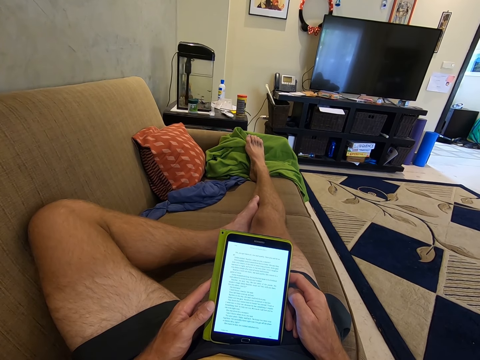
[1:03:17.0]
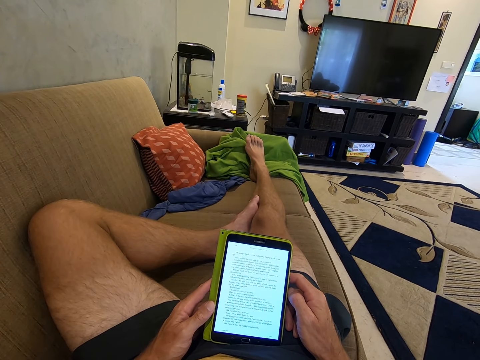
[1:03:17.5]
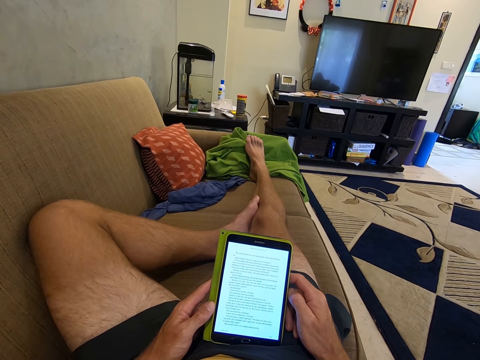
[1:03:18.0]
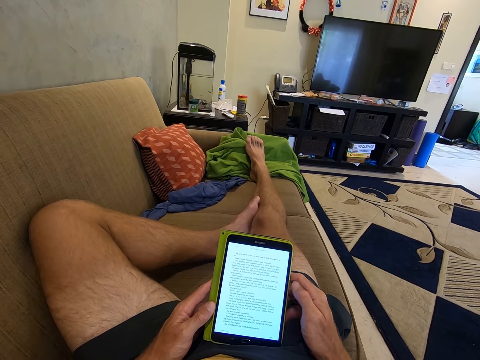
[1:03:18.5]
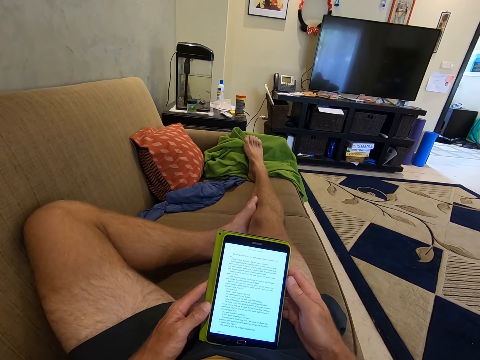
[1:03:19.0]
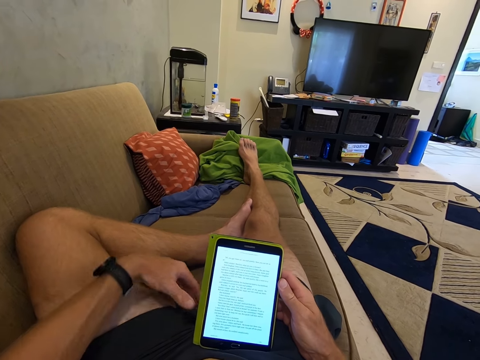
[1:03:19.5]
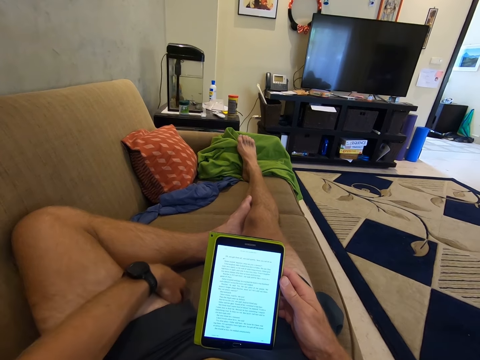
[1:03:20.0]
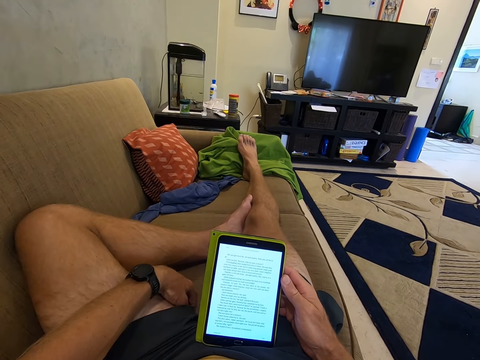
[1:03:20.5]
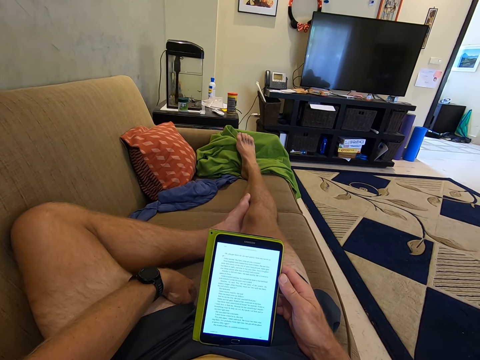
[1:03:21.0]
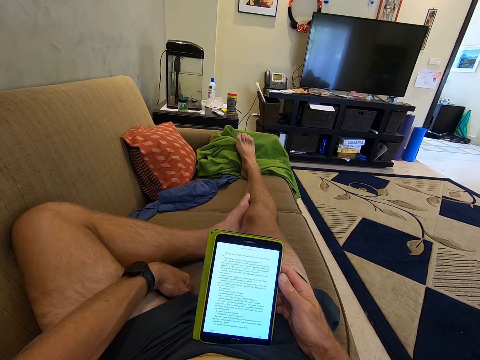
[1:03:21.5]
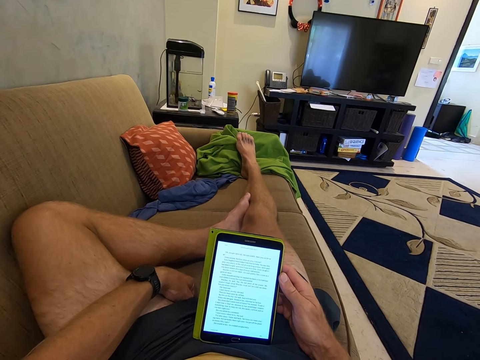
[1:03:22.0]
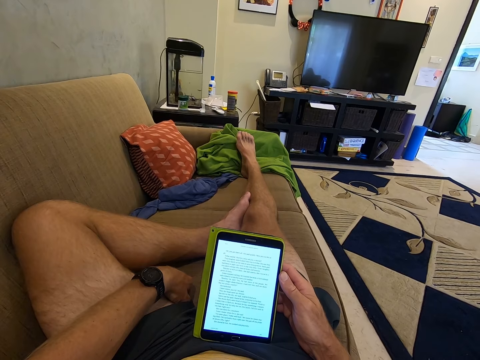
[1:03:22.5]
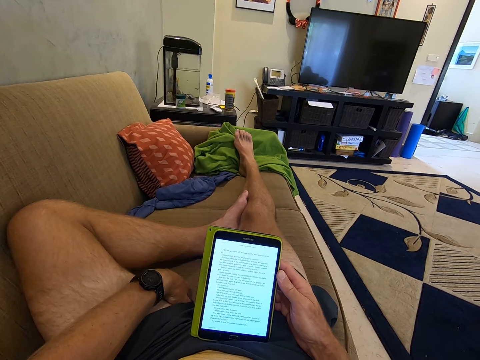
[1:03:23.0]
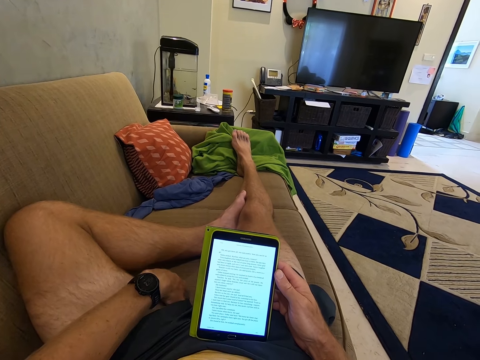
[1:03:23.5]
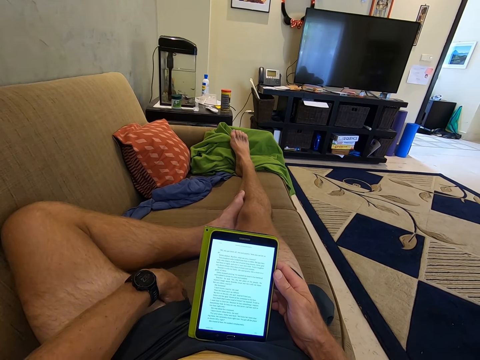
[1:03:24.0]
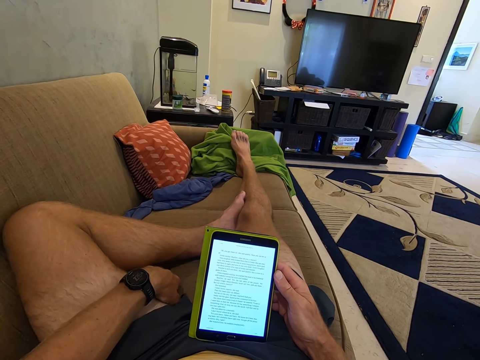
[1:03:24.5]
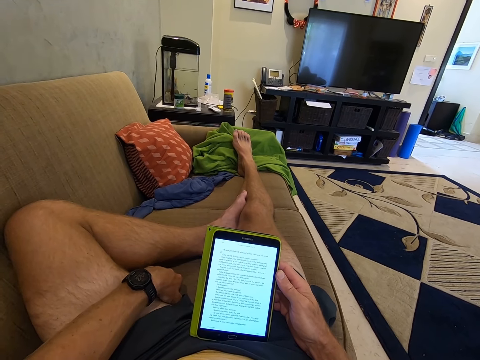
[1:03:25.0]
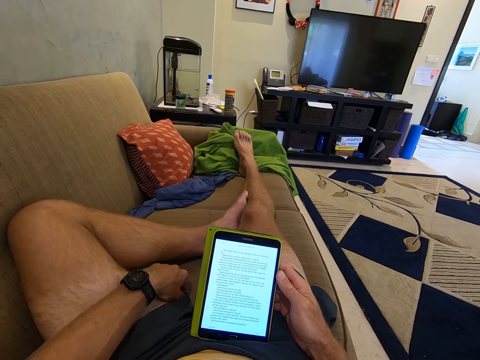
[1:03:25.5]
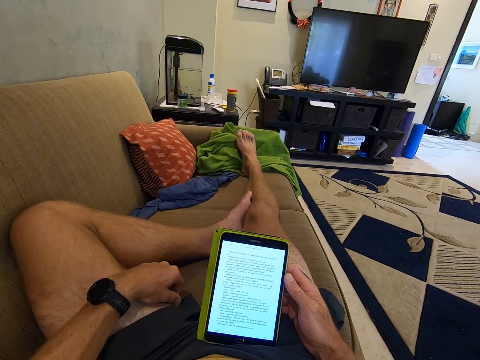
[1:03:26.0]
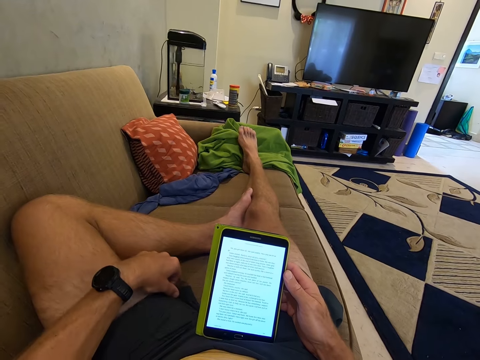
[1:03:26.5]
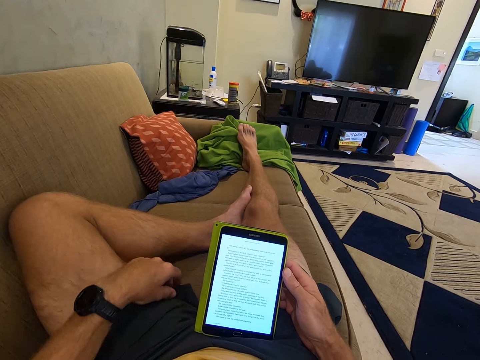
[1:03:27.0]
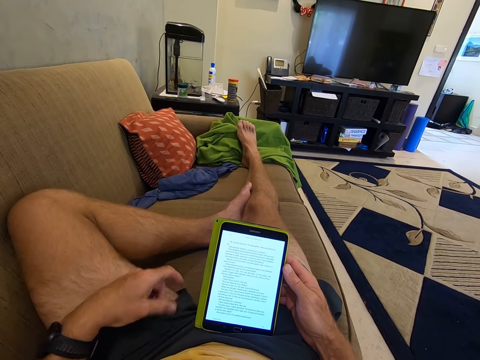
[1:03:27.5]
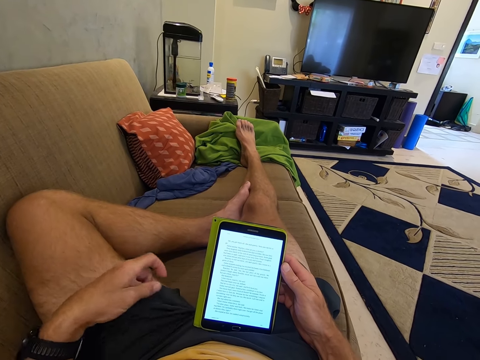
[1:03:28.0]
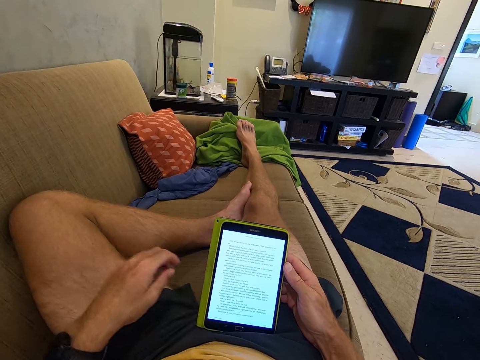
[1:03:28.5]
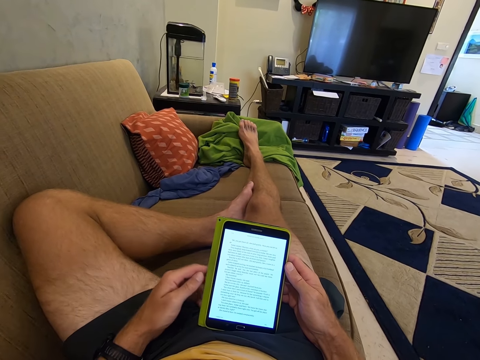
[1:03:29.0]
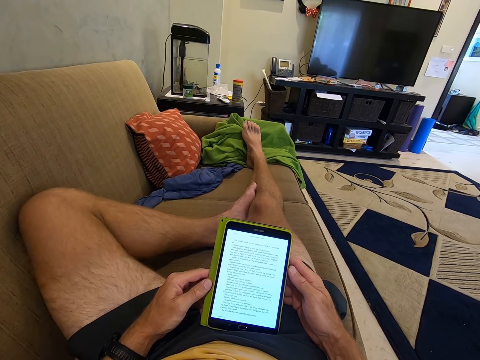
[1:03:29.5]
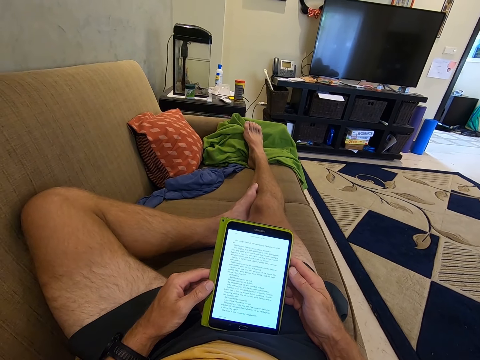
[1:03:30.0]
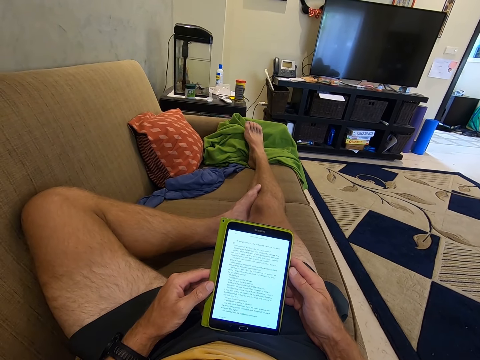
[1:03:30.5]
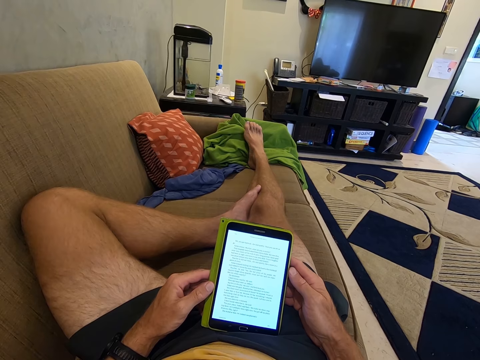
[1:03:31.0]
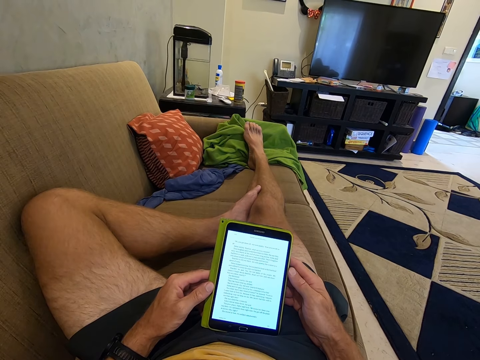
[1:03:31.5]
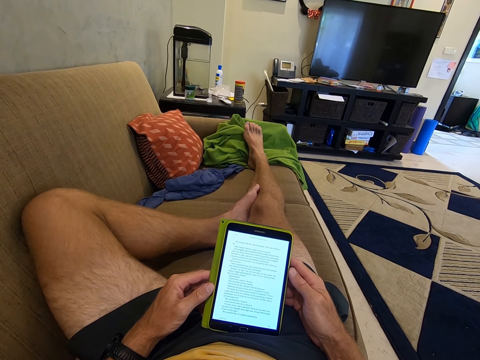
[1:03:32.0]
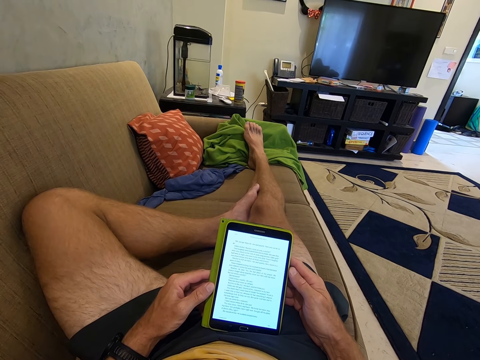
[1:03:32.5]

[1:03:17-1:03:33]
The camera wearer removes his left hand on the tablet. He scratches himself on the thigh on the couch. He pulls the edge of his shorts. He holds the tablet with his left hand. He reads on the tablet screen.

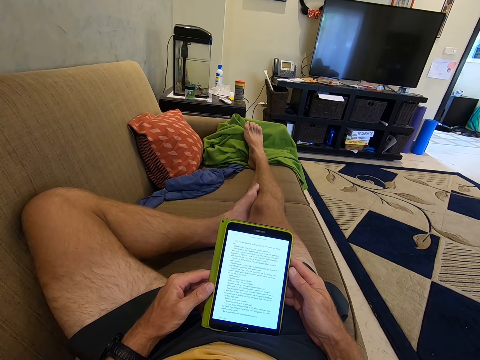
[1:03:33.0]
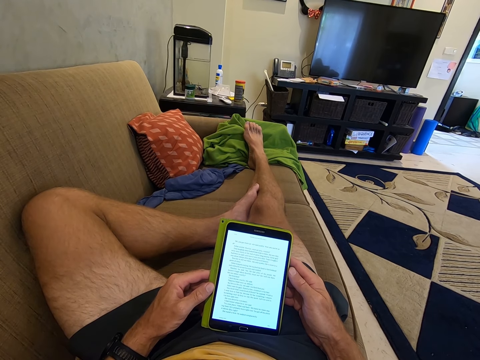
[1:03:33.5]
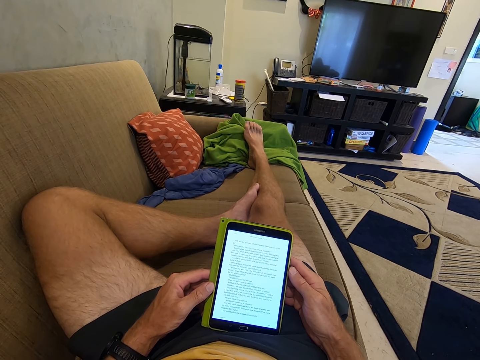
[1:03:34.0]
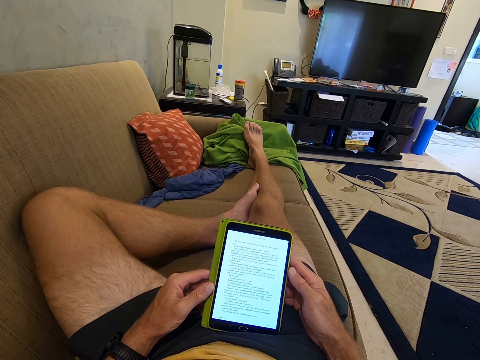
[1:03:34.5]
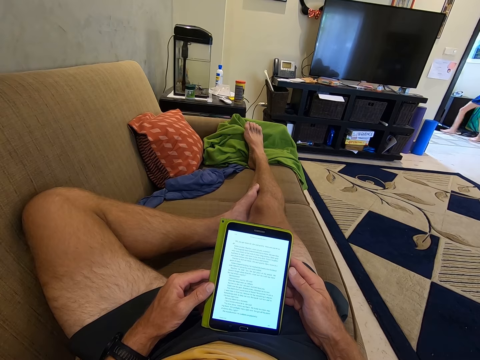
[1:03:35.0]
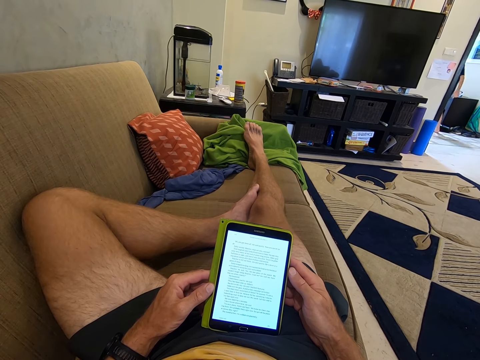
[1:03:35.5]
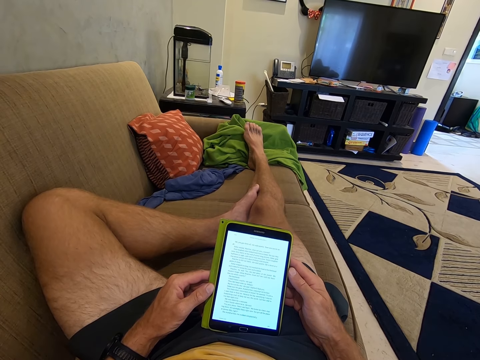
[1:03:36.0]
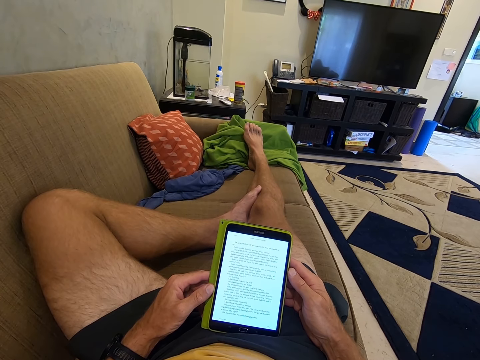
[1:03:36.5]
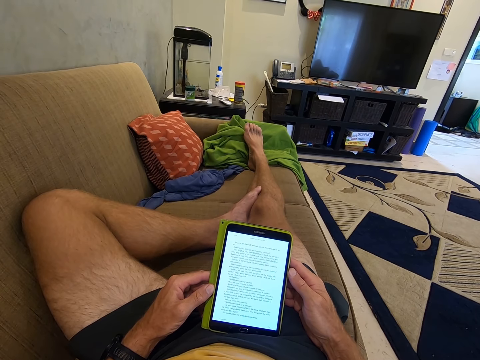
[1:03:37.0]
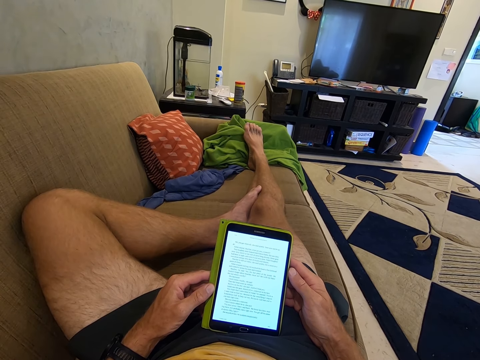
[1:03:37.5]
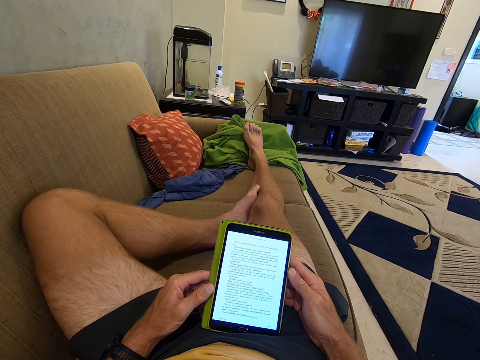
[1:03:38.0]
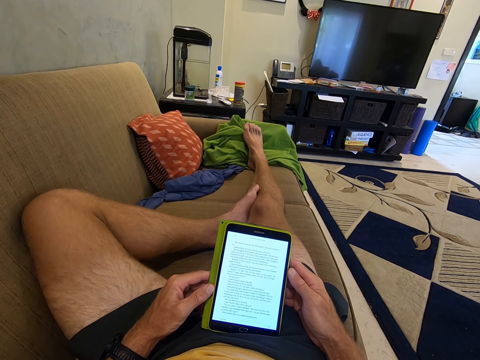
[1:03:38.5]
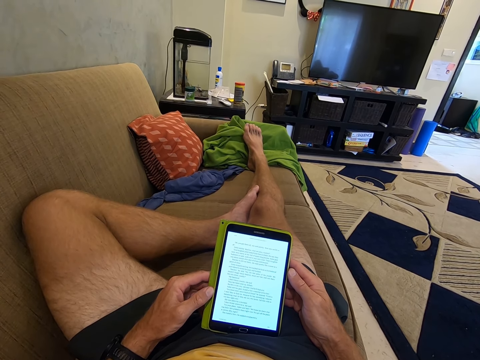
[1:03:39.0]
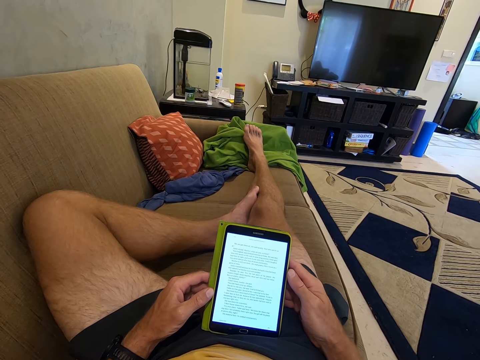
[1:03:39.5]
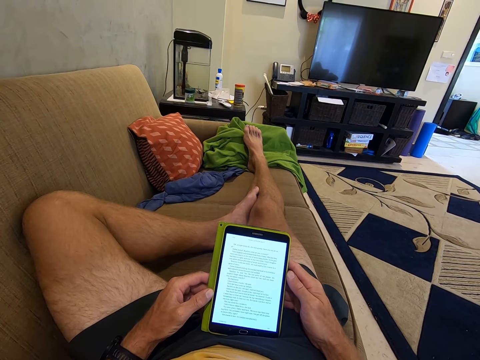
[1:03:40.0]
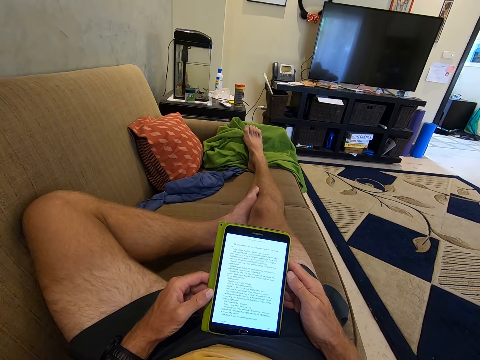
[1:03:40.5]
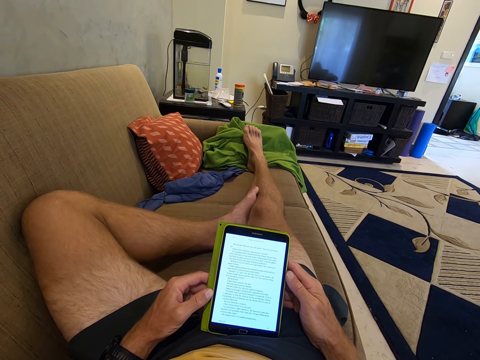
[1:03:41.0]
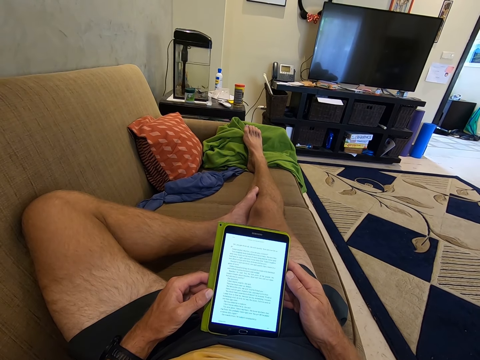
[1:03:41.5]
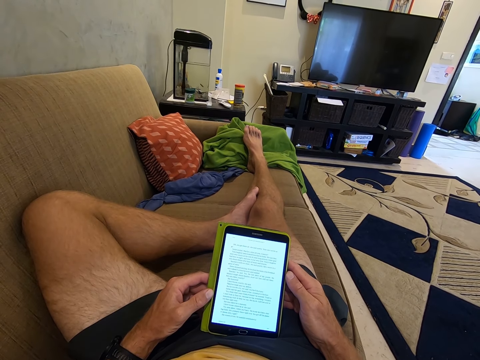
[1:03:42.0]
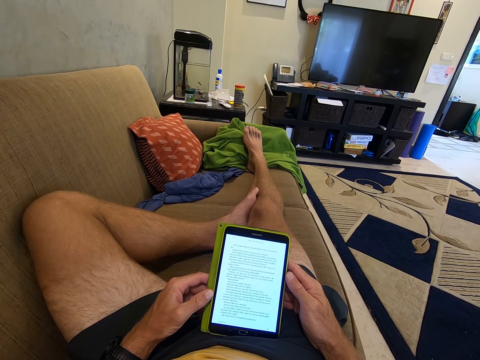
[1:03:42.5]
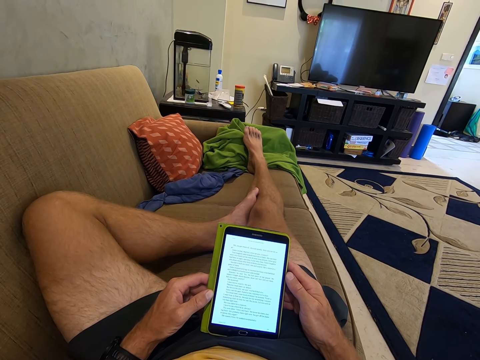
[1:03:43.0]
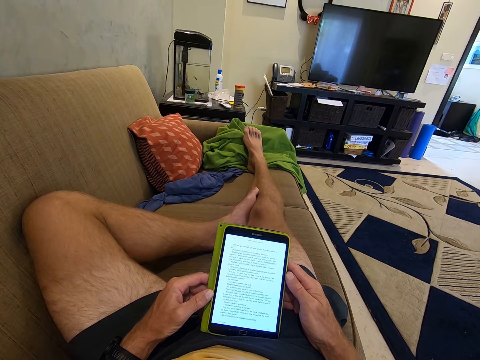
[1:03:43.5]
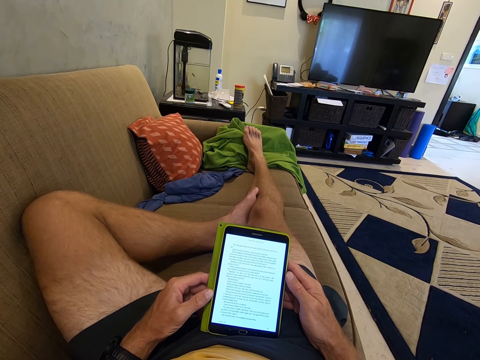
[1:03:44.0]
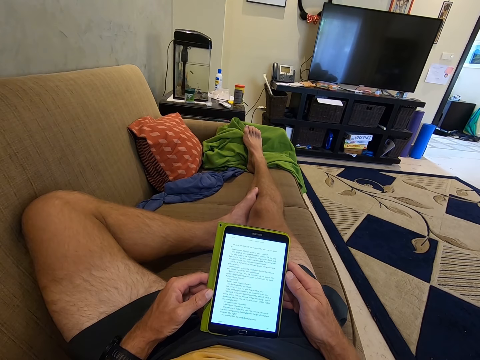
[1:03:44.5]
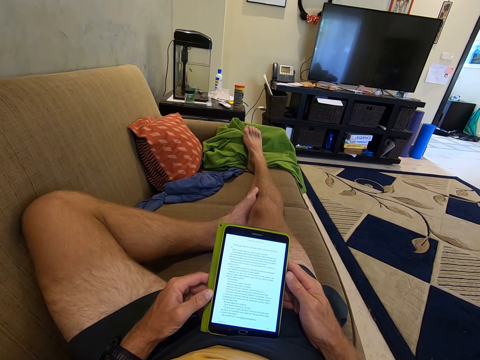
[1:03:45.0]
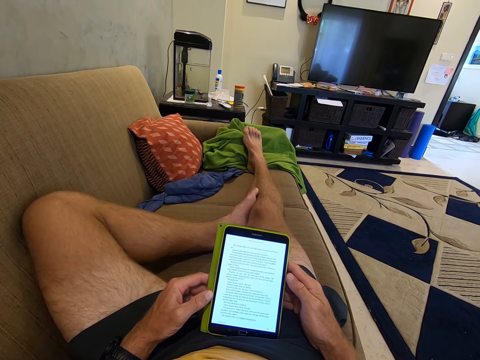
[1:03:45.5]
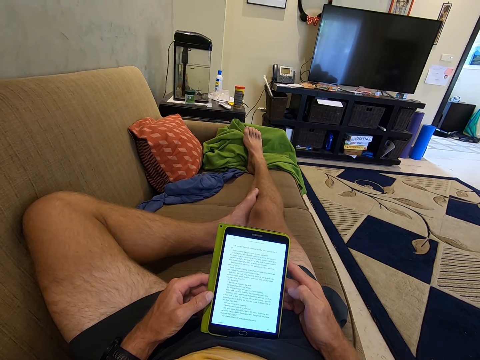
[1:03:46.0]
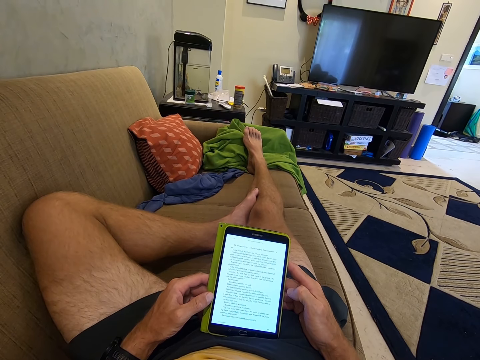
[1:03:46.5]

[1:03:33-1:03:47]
The camera wearer reads something on the phone.
